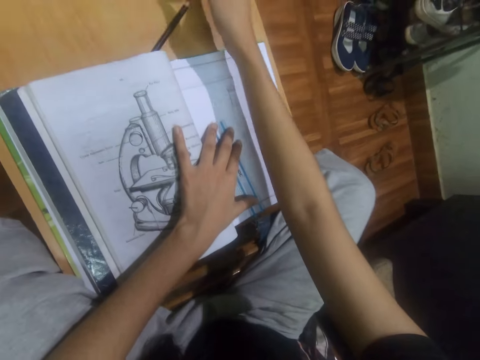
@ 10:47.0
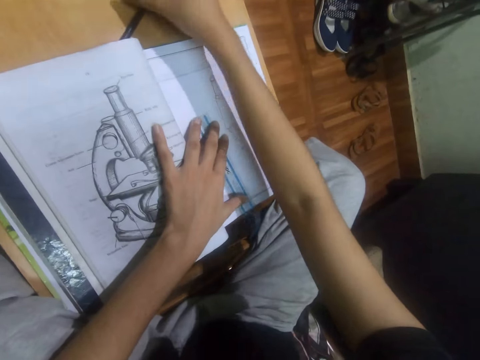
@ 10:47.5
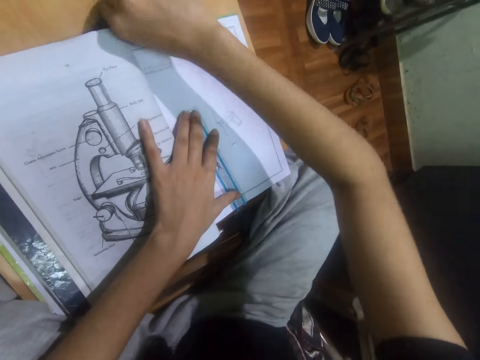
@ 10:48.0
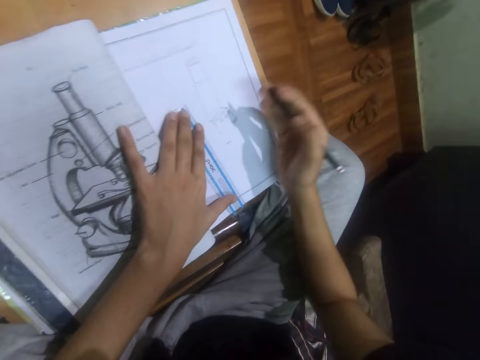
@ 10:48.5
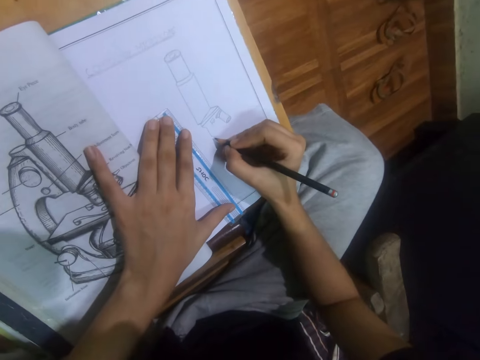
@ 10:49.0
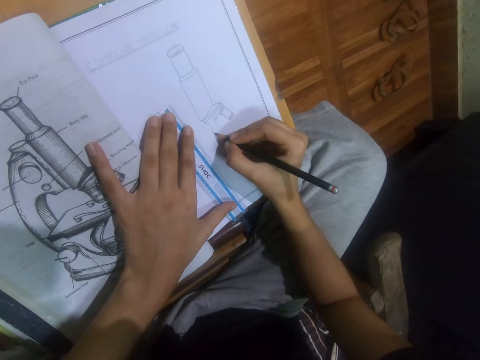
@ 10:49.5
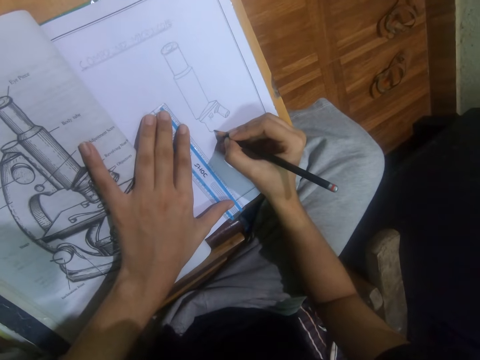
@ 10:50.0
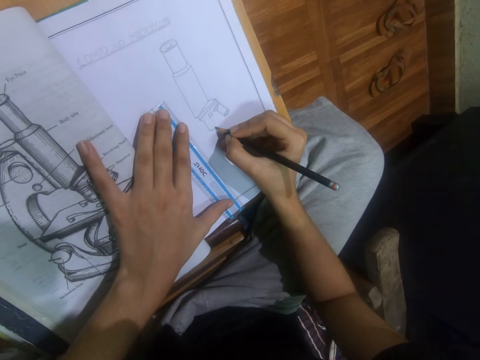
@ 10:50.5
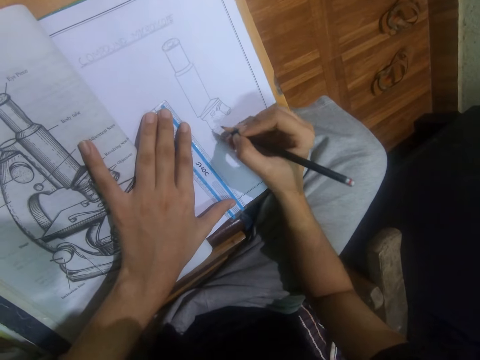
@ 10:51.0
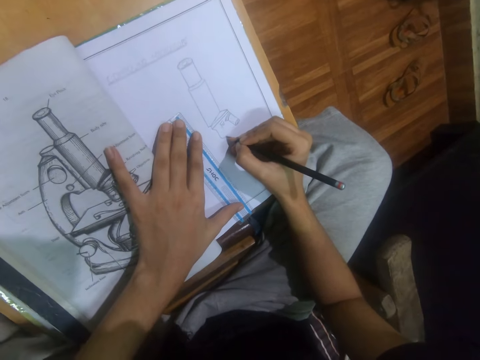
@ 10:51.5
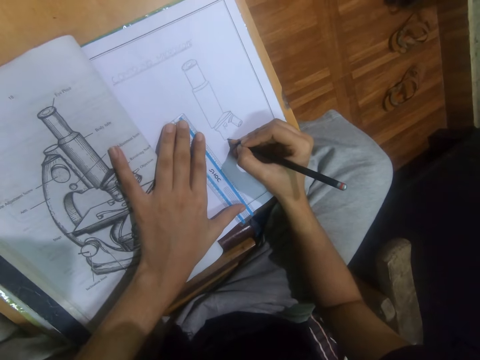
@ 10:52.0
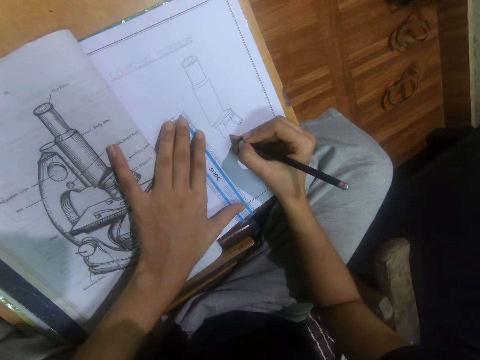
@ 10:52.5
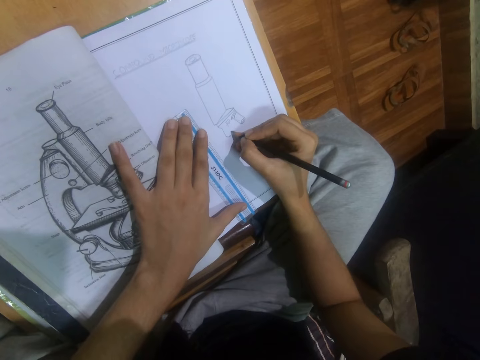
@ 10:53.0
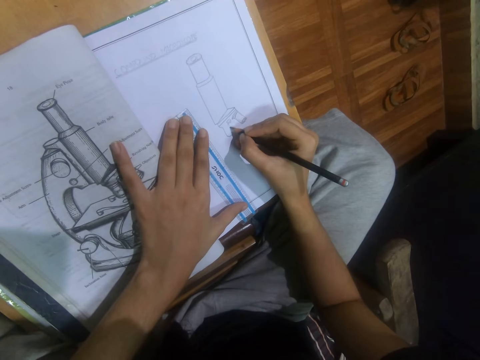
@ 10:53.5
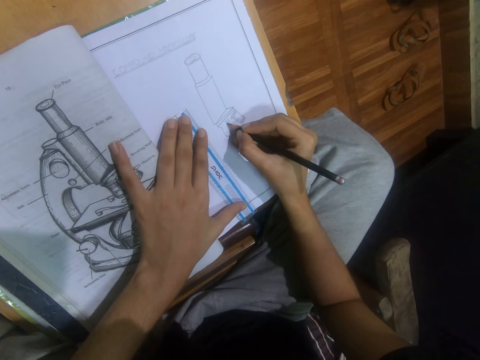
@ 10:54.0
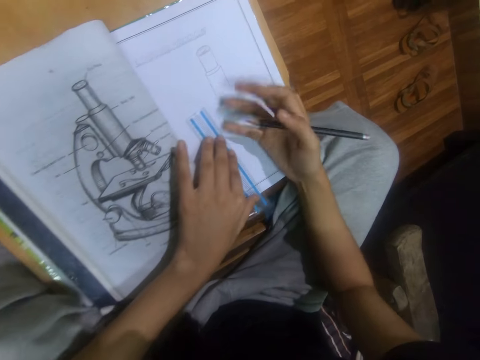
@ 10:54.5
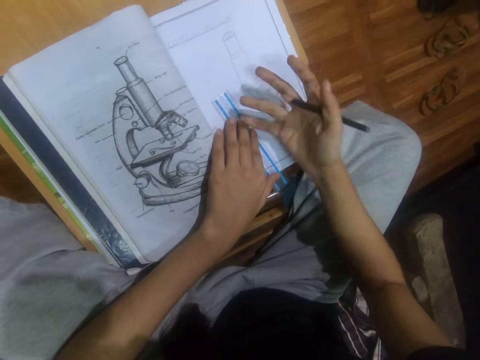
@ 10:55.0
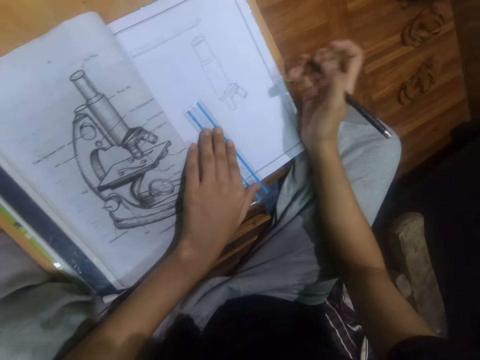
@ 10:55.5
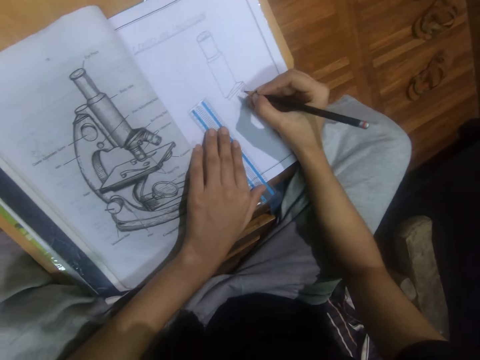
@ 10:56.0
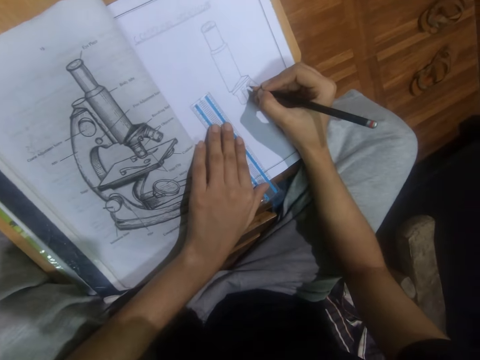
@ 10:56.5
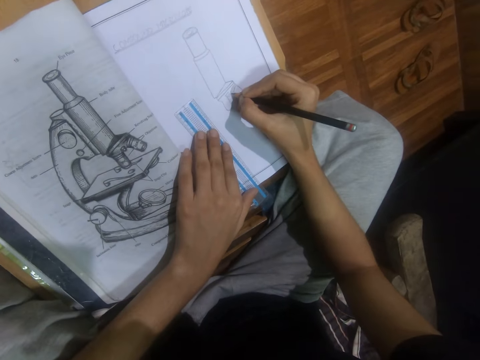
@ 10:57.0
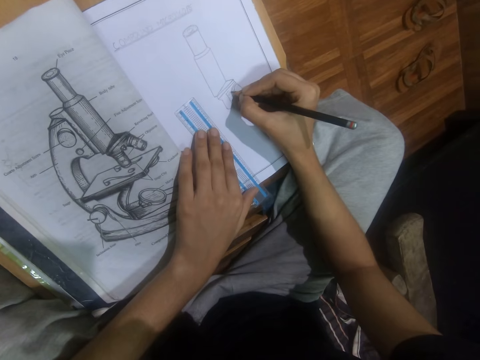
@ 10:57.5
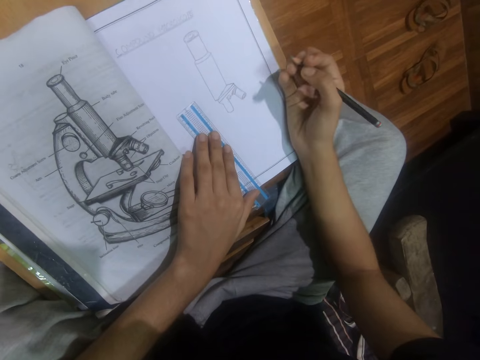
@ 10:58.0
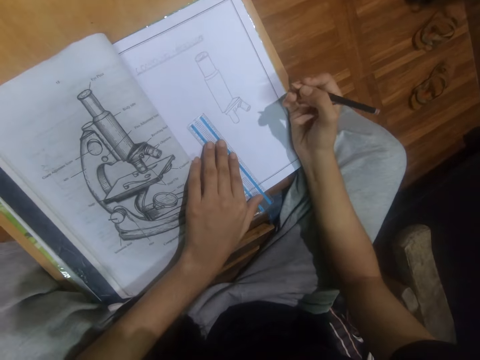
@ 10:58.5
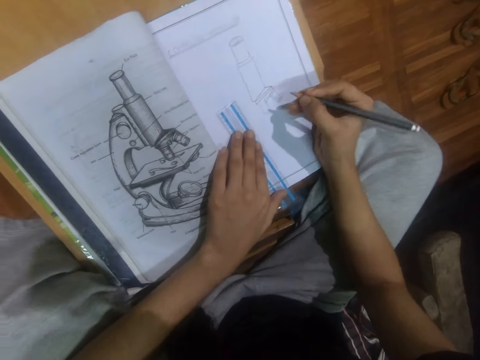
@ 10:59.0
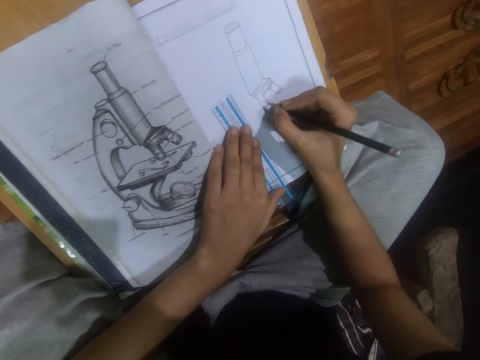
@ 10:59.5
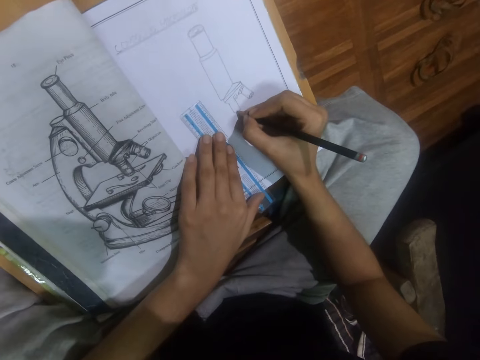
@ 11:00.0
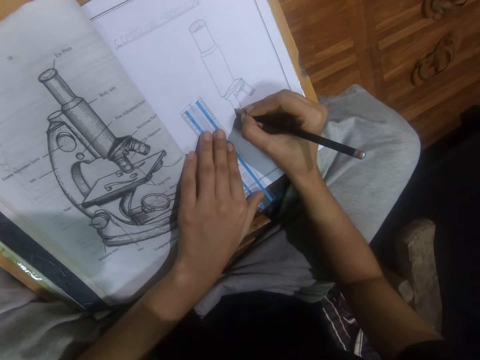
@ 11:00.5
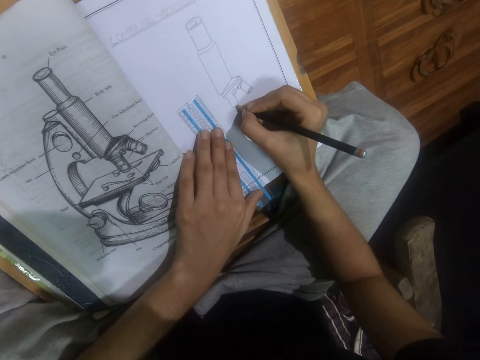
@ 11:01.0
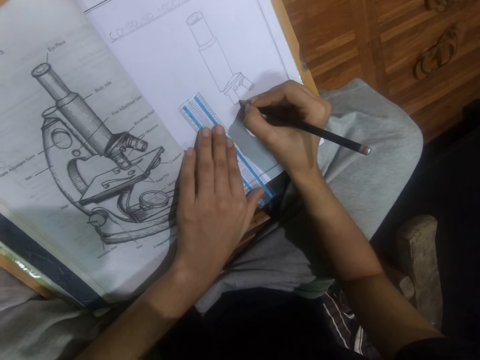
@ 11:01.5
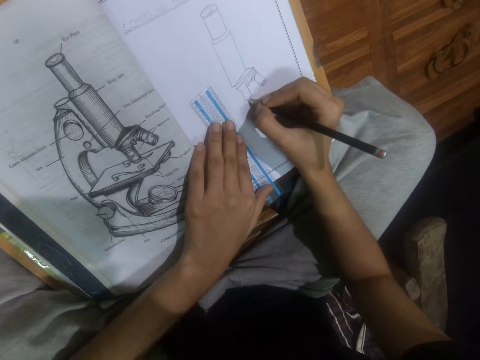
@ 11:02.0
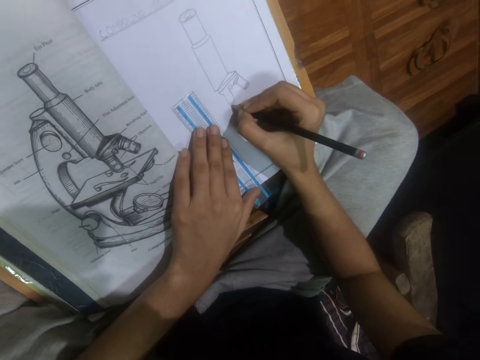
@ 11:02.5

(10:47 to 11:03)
The camera wearer places a rubber on the stool. They pick a pencil. They draw on a piece of paper or book using the pencil and a ruler. They stare at the book. They draw on the book.

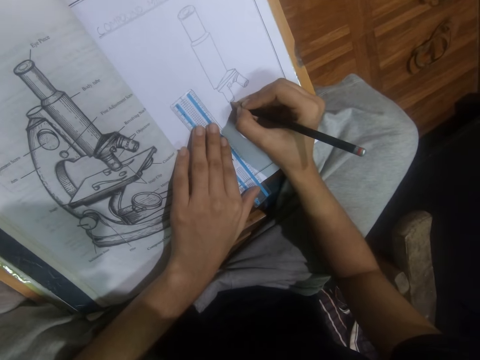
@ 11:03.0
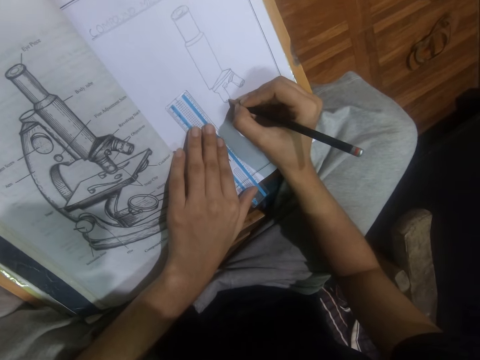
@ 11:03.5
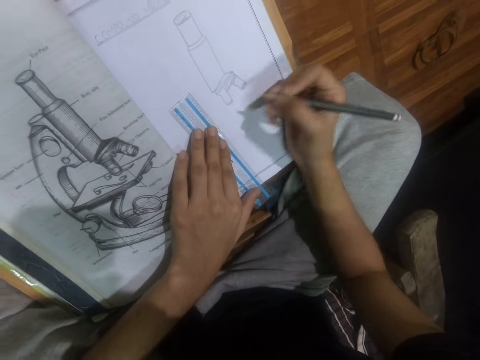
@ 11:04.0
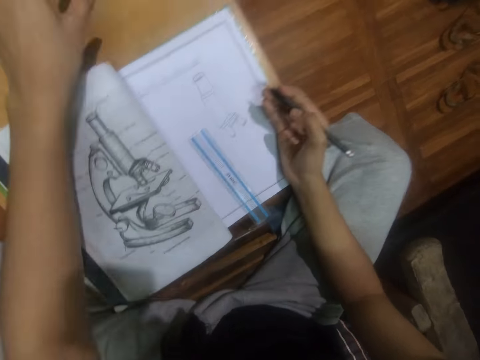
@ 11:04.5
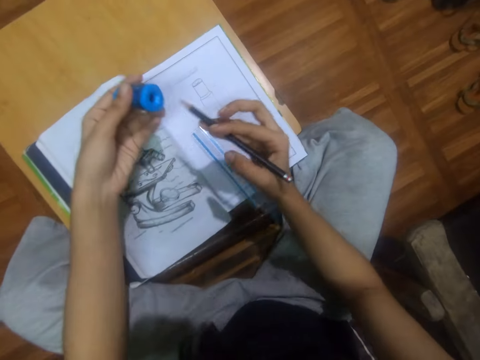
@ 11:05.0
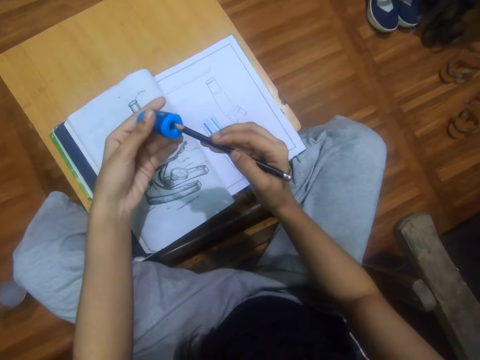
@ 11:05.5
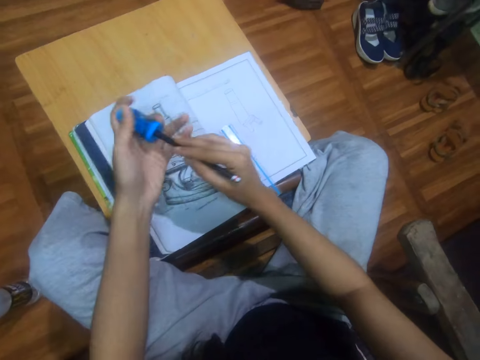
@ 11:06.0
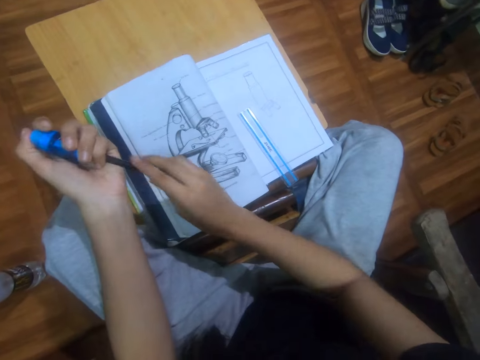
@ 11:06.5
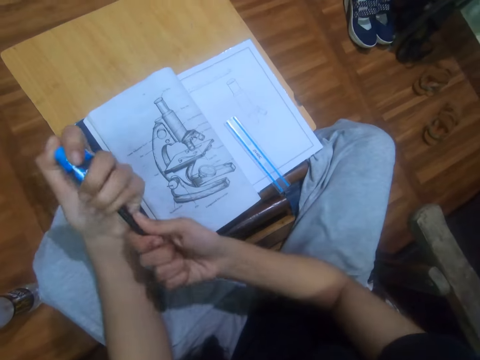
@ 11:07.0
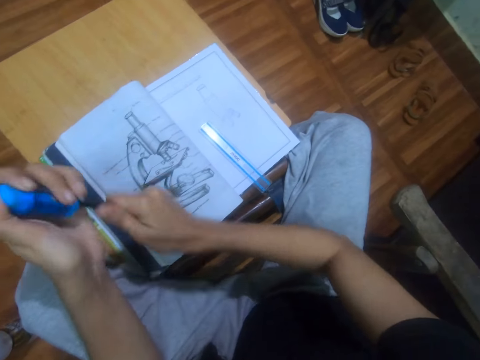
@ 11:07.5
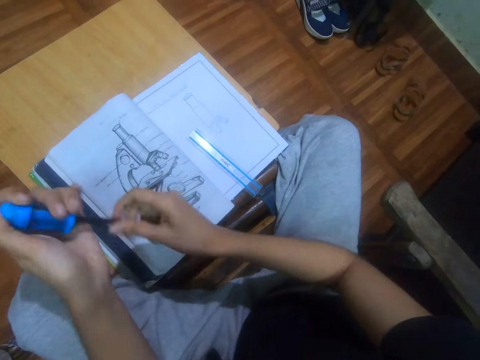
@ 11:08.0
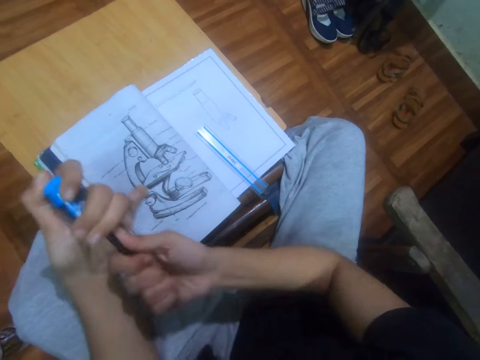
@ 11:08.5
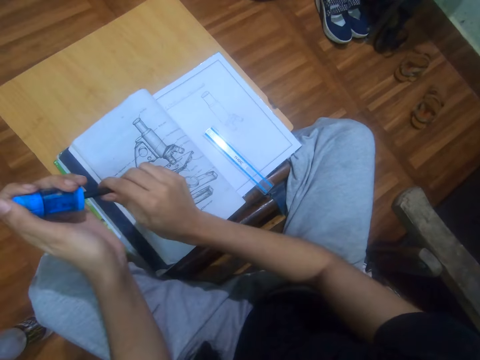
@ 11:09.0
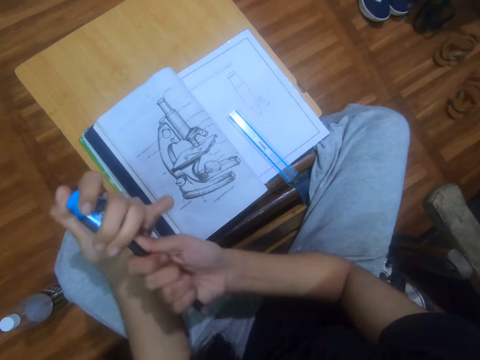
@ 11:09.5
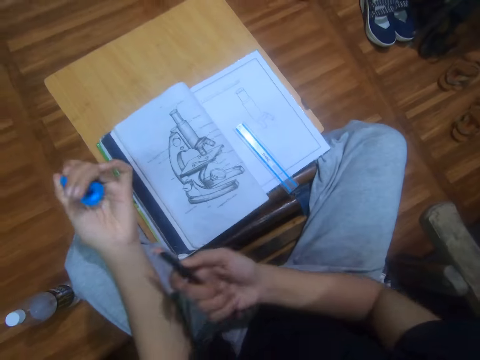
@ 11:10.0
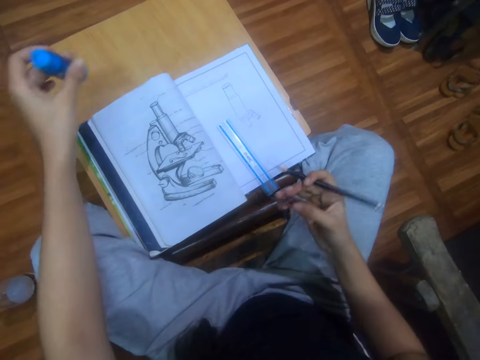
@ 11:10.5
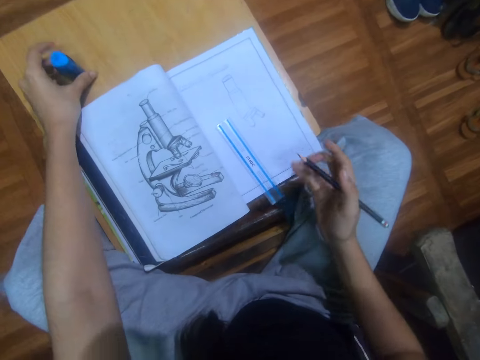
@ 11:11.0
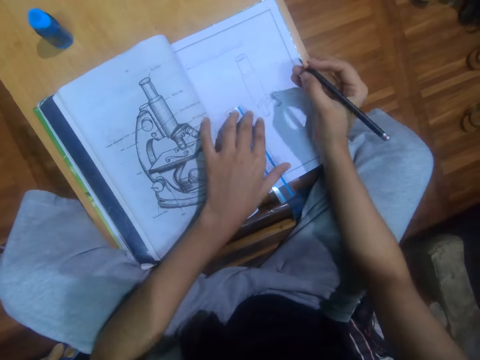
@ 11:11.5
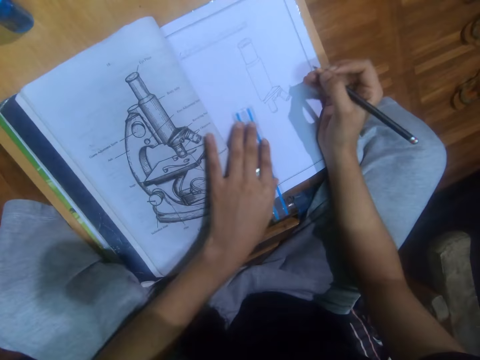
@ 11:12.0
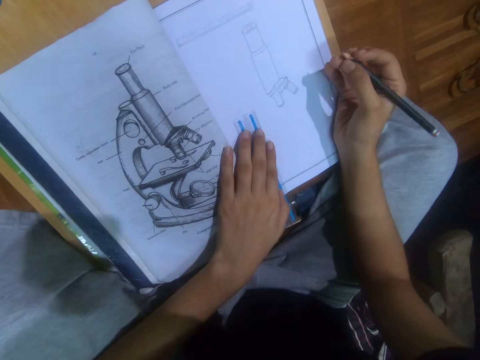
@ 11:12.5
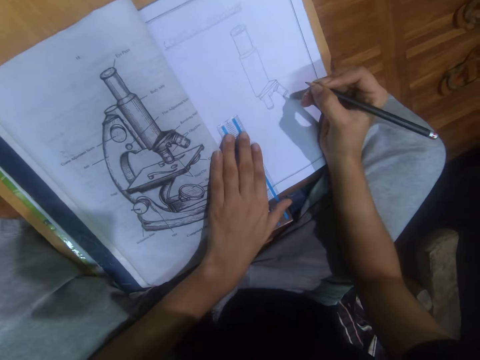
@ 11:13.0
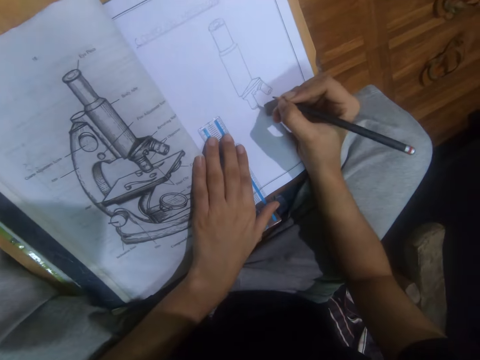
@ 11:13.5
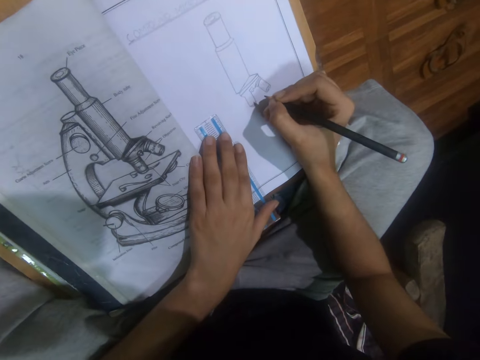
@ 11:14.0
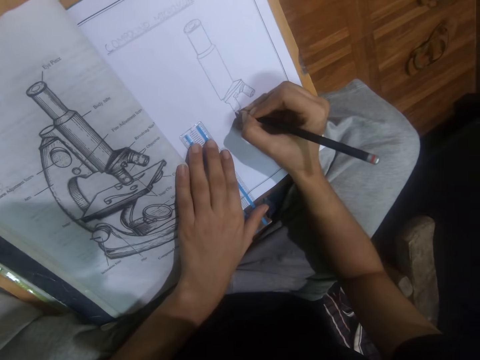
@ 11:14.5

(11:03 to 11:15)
The camera wearer picks a sharpener. They use the pencil sharpener to sharpen a pencil from a stool. They draw on a piece of paper or book using the pencil and a ruler. They place the sharpener on the stool. They stare at the book.
